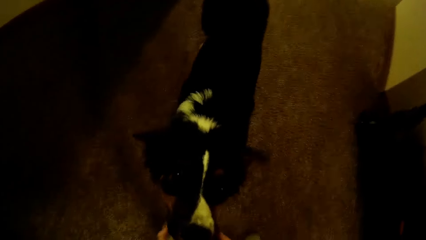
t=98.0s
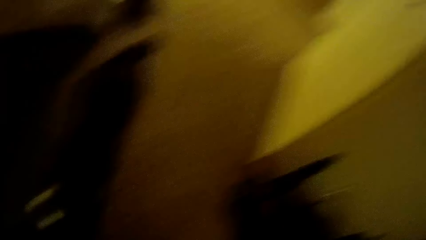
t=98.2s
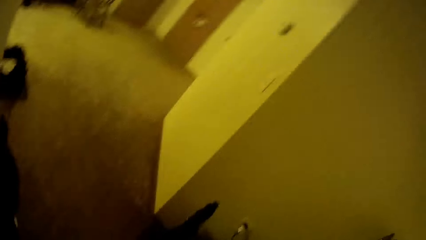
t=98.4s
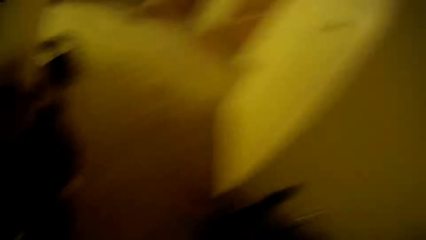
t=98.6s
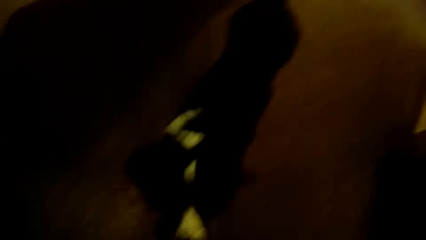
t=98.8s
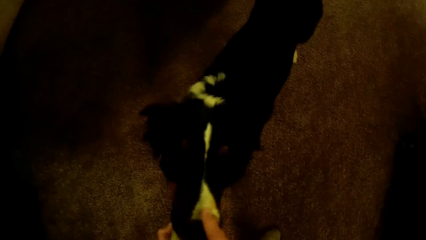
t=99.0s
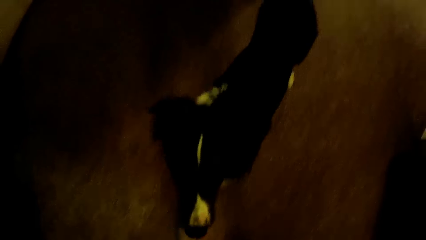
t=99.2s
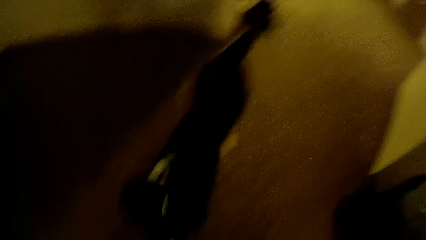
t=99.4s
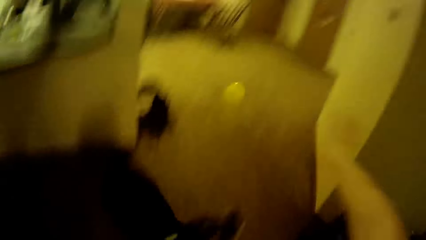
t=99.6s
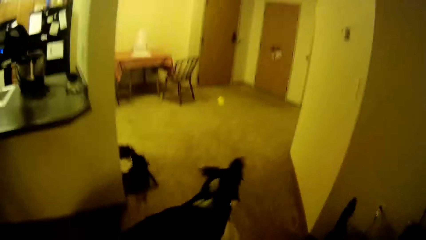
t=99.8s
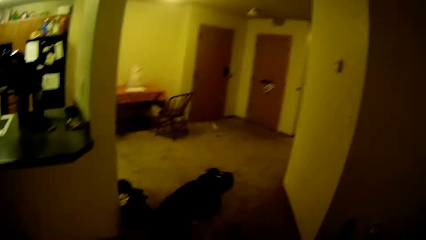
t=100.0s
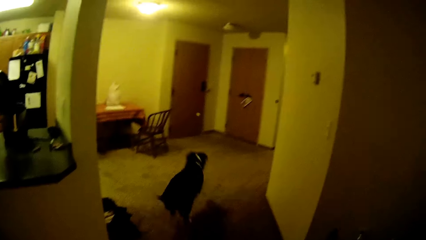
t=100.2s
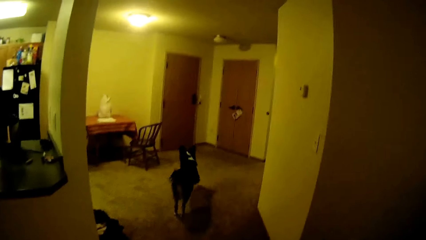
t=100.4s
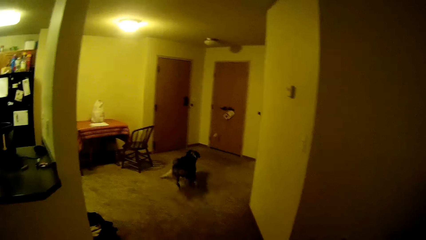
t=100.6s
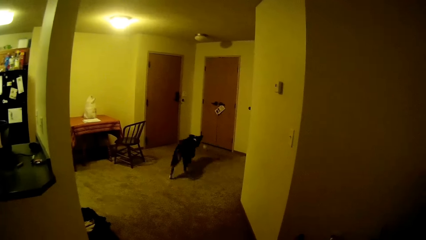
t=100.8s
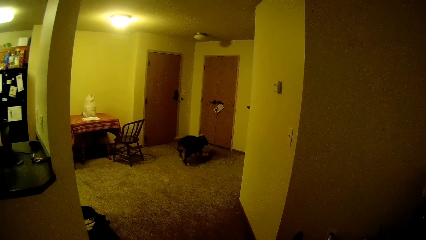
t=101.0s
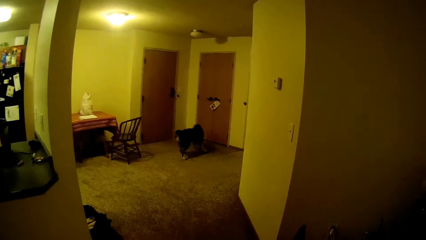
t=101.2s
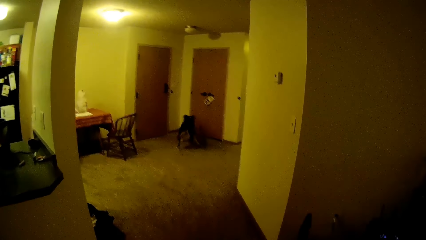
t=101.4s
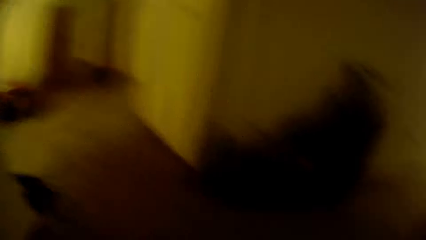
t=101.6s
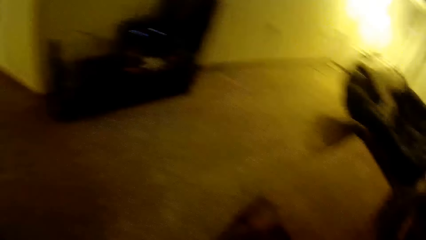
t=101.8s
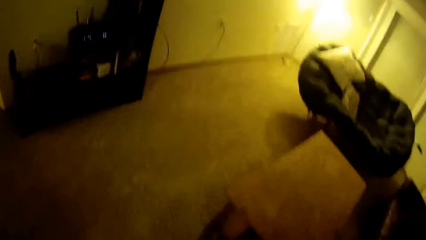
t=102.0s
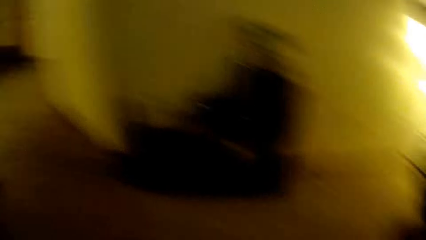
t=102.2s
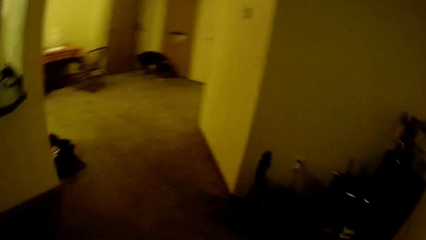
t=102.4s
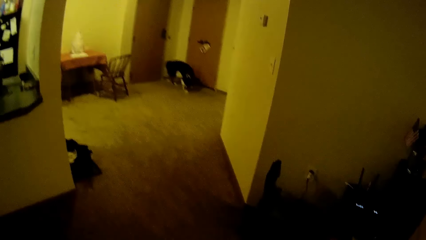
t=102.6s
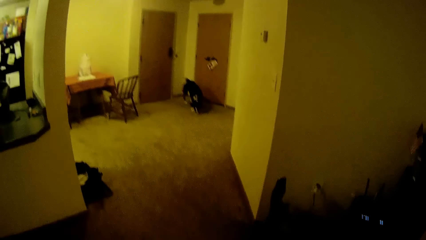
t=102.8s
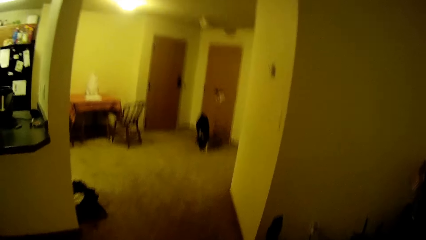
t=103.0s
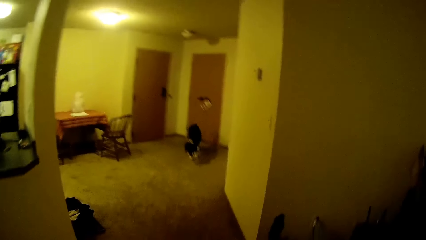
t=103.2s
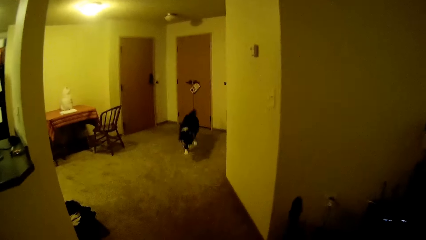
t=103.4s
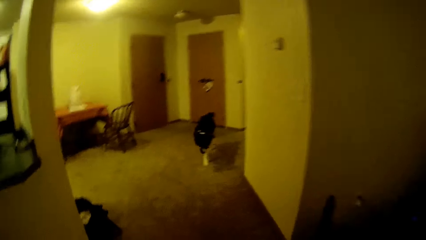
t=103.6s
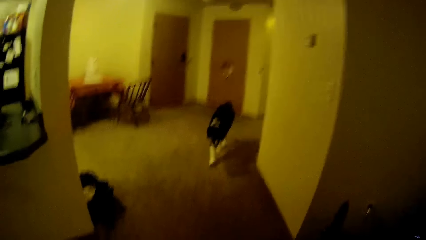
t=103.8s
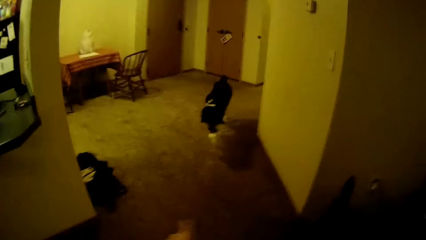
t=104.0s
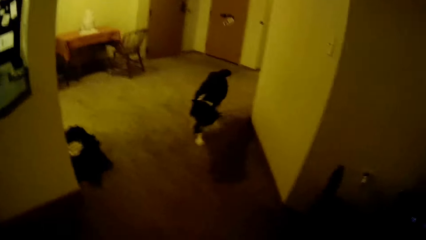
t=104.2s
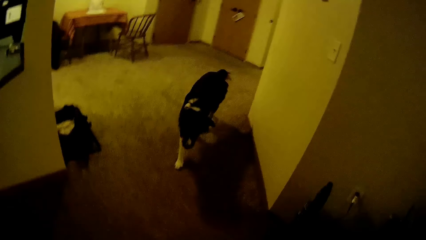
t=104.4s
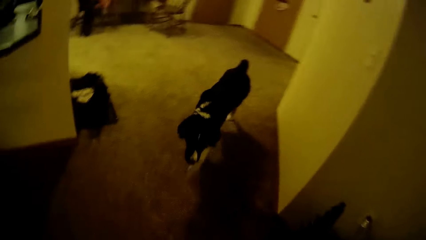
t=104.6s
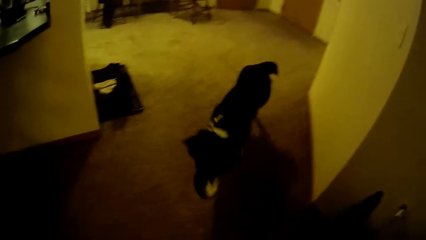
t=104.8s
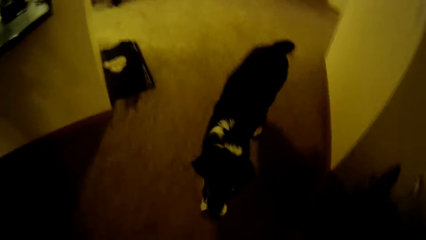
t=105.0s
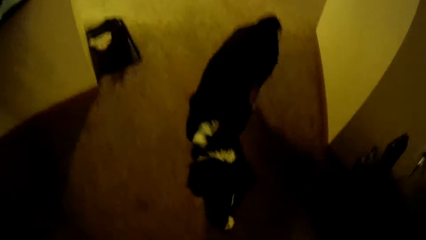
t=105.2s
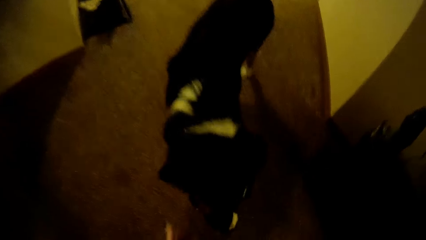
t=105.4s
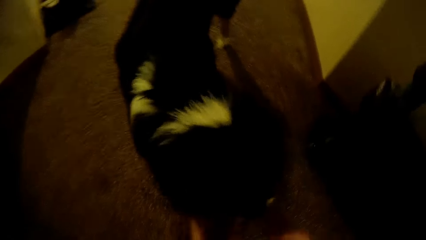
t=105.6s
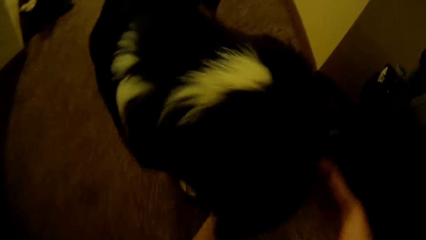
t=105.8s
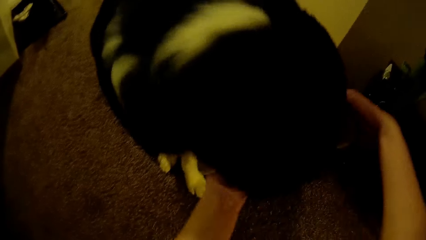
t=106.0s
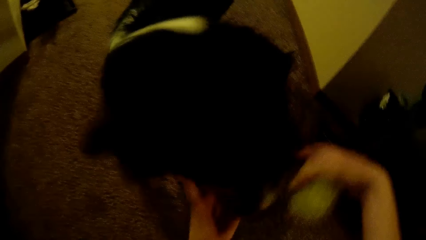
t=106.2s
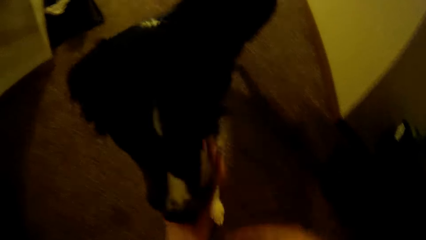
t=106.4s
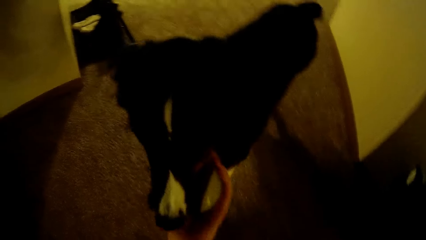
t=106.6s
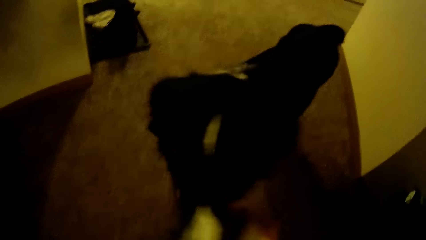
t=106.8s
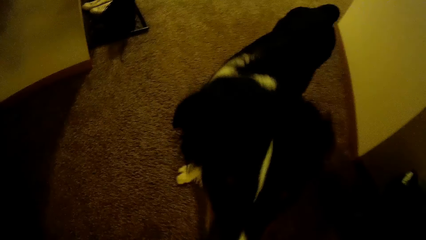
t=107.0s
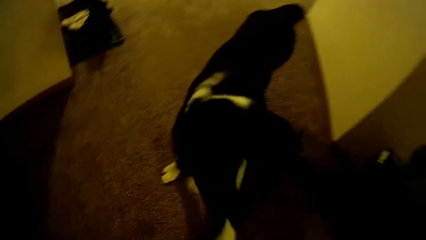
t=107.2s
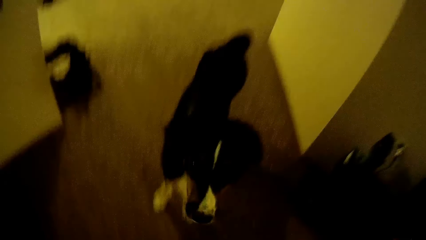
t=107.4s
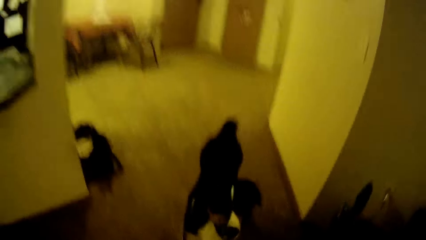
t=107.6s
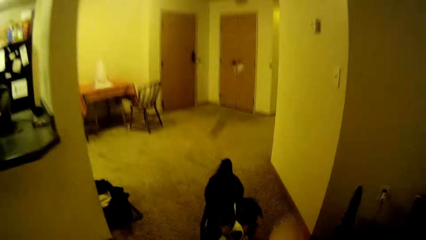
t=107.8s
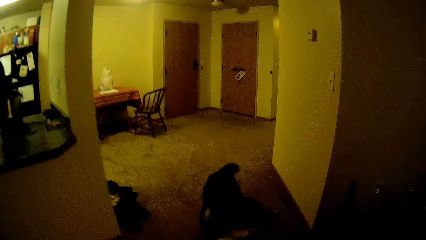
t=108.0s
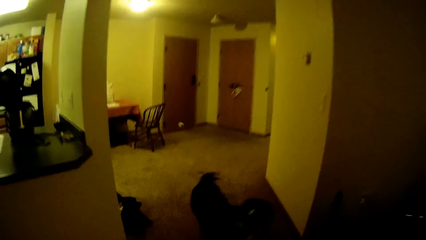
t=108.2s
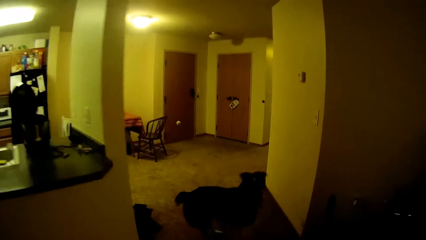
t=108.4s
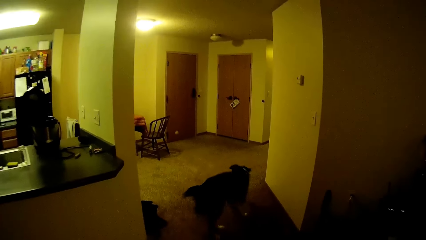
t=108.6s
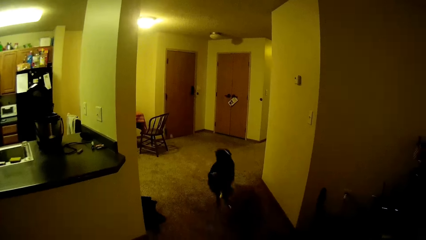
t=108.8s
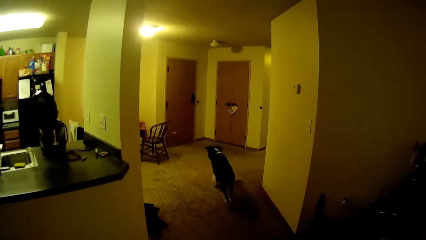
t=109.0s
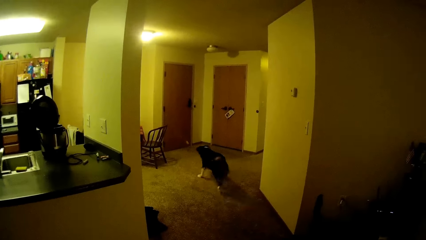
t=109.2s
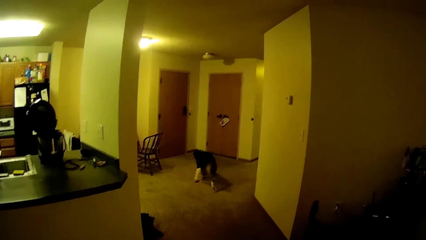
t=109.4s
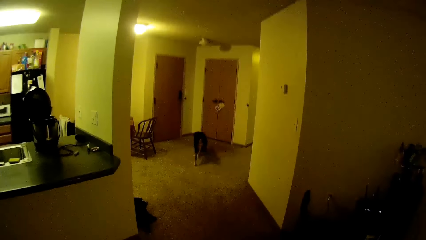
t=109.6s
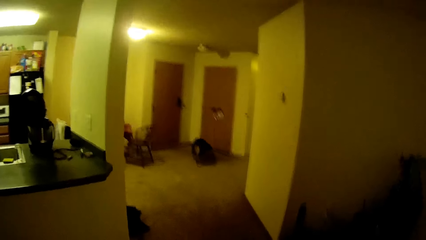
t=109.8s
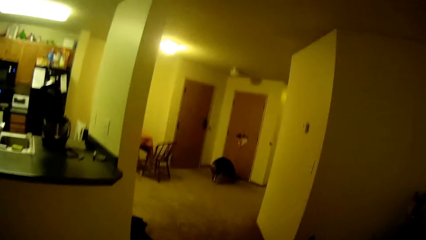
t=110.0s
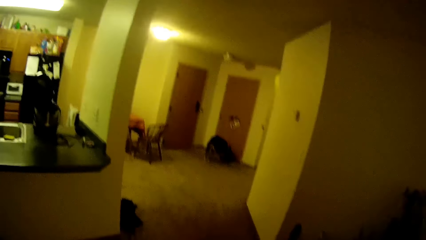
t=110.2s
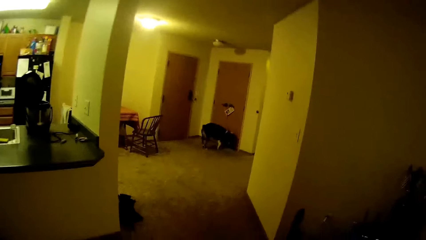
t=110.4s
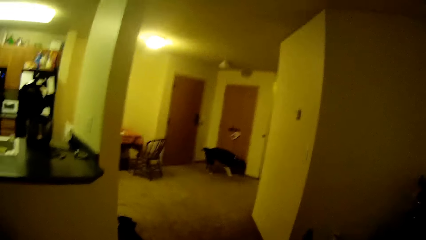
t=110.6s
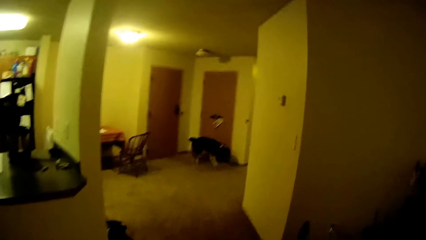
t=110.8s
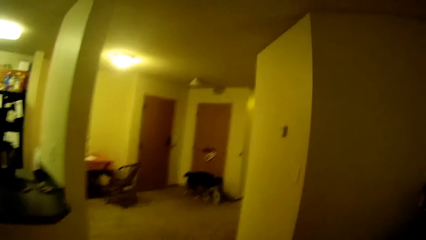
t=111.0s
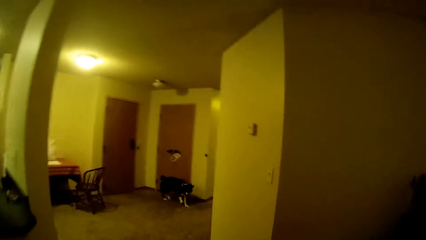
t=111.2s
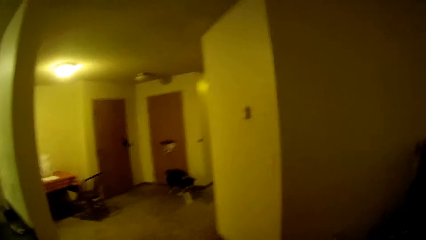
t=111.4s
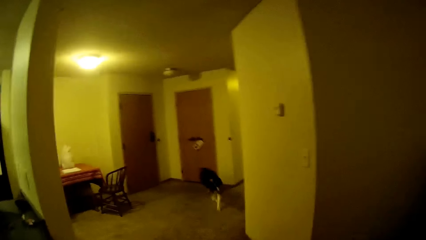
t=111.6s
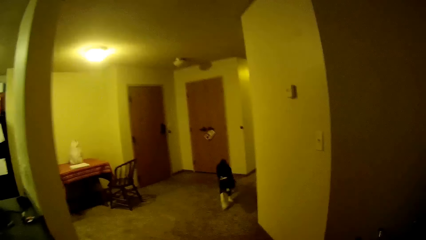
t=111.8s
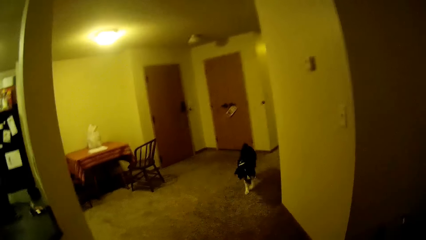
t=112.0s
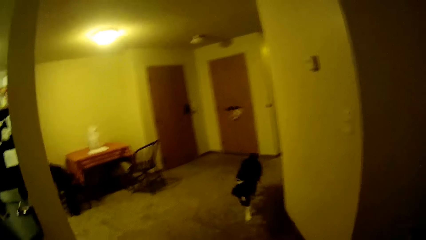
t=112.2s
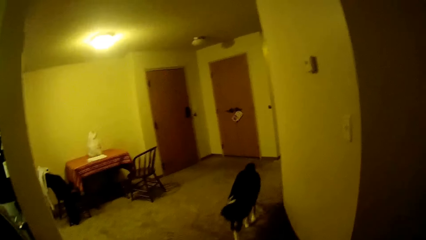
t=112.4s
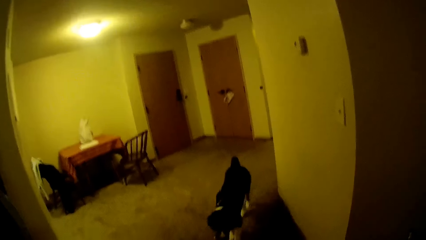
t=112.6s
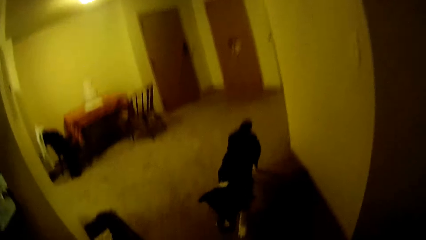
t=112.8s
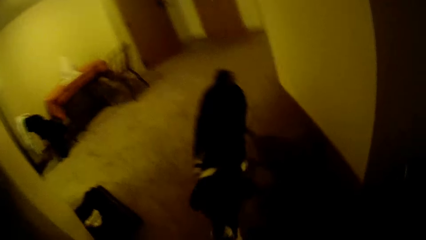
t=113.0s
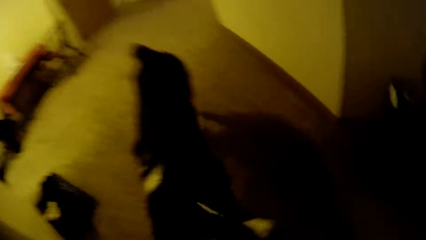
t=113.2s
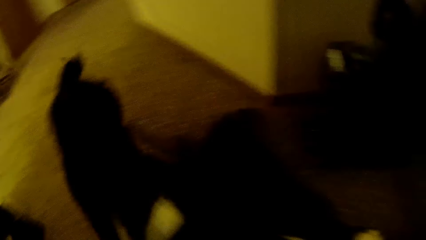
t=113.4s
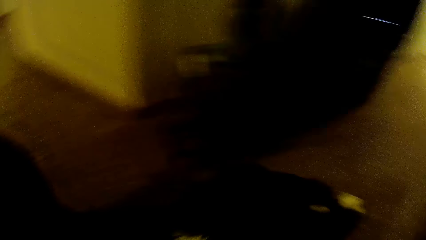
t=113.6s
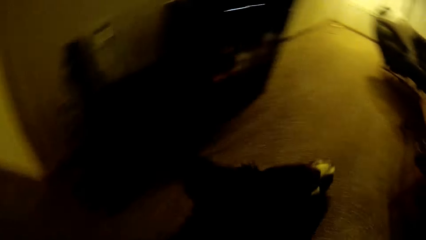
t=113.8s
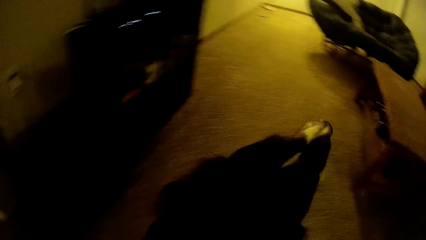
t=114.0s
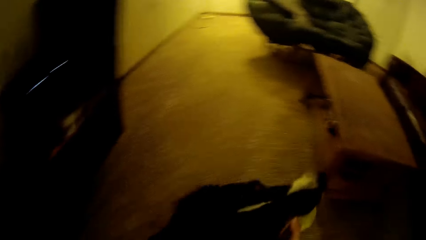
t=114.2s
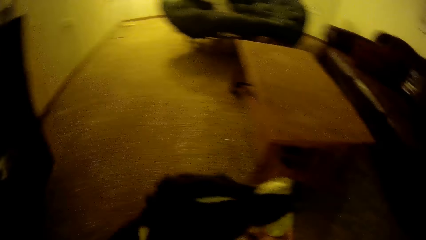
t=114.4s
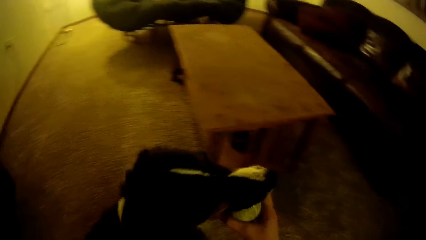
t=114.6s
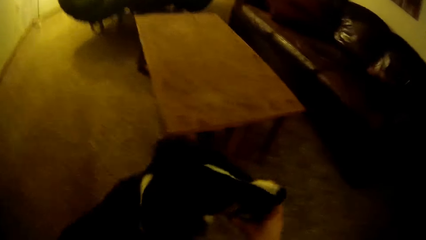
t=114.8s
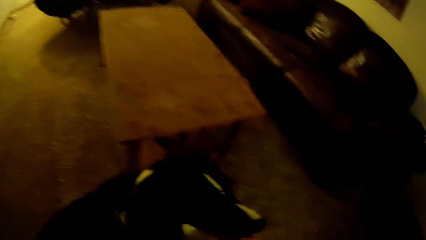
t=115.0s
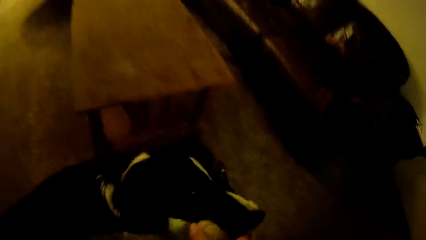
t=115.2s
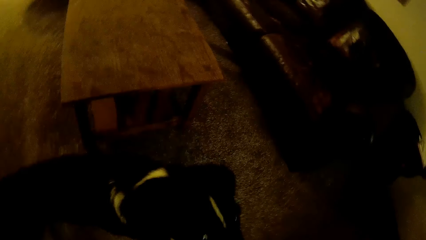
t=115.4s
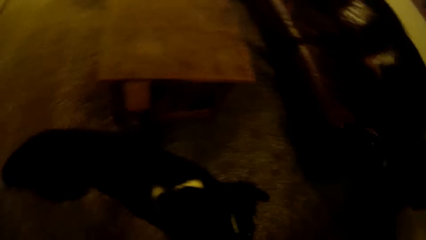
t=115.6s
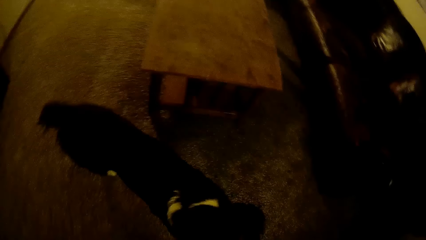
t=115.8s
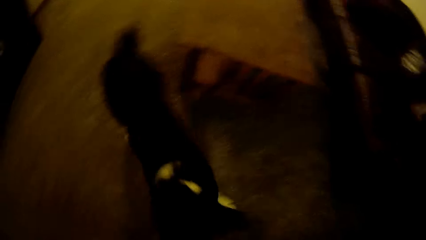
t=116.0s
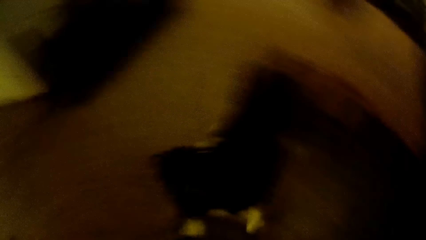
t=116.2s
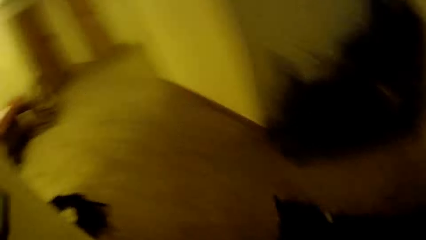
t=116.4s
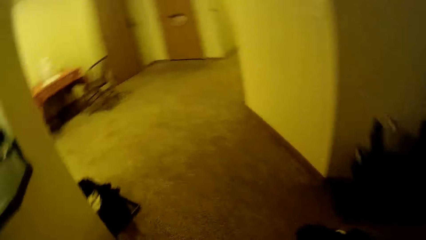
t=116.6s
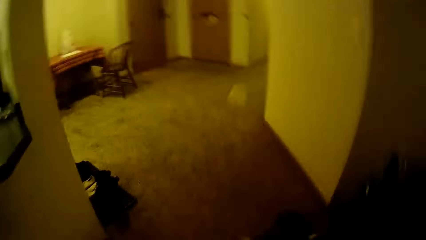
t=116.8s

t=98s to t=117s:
The camera wearer throws the green ball across the room. The dog chases down the green ball. The camera wearer looks around. The dog walks towards the camera wearer with the green ball in its mouth. The camera wearer looks at the dog. They retrieve the green ball from the dog's mouth. They throw the tennis ball across the room. The dog chases down the tennis ball. The camera wearer looks at the dog. The dog walks towards the camera wearer with the tennis ball in its mouth. The camera wearer retrieves the tennis ball from the dog's mouth.
